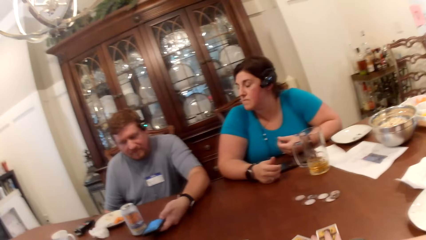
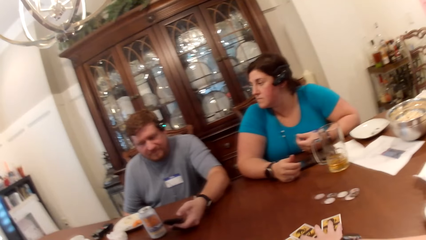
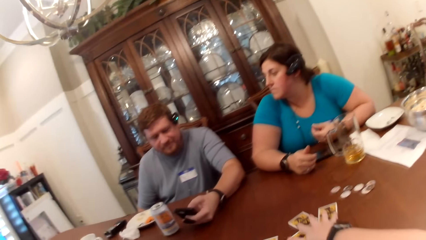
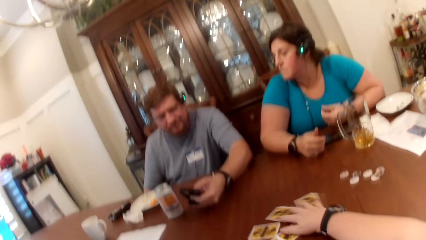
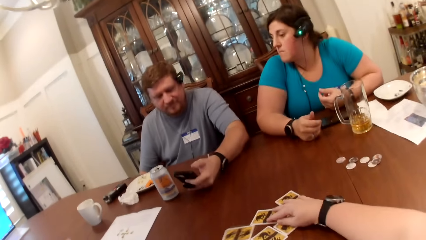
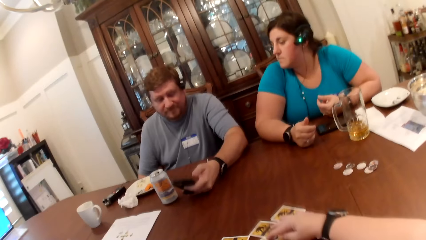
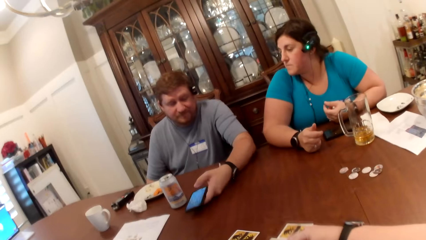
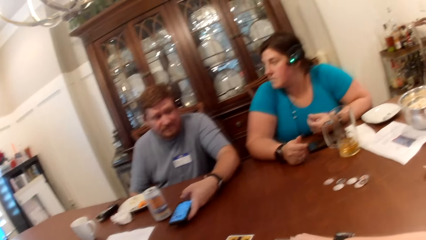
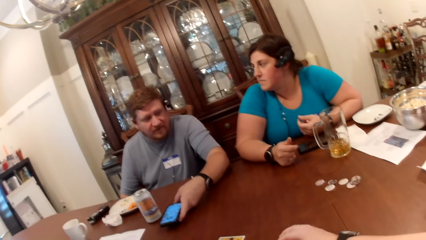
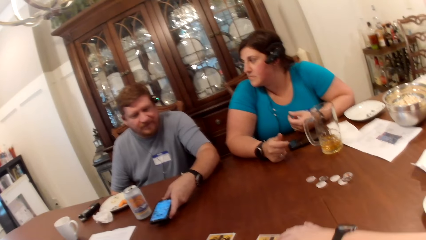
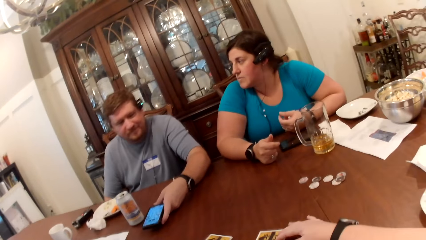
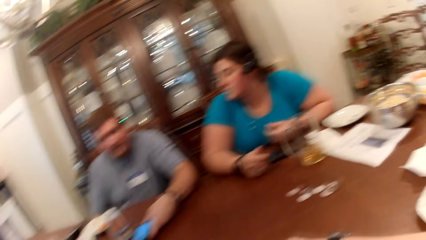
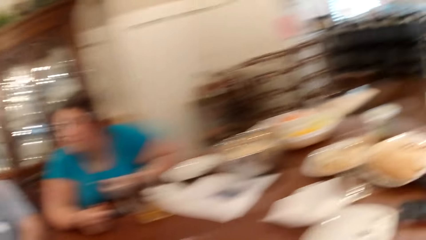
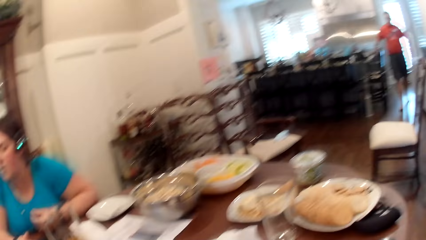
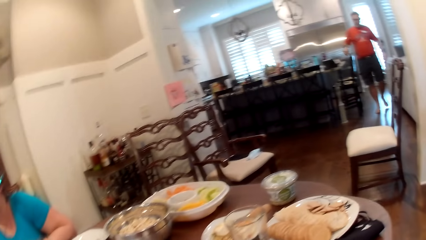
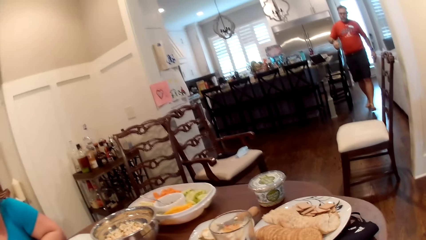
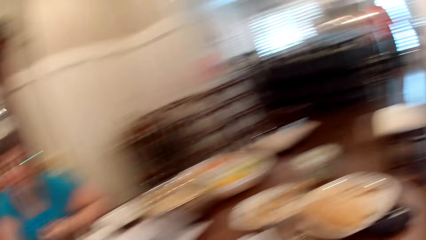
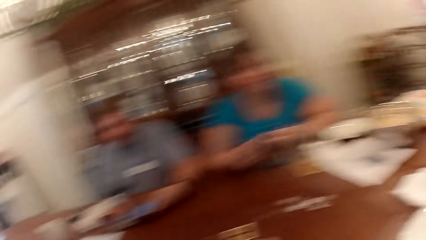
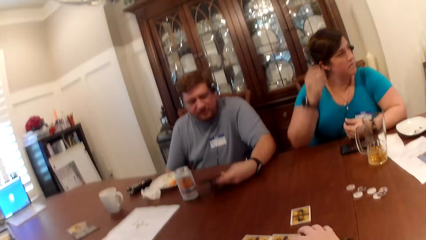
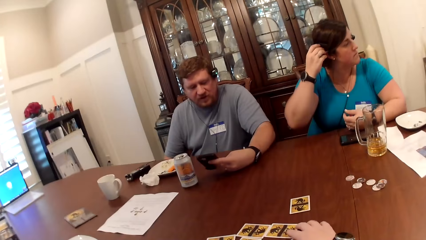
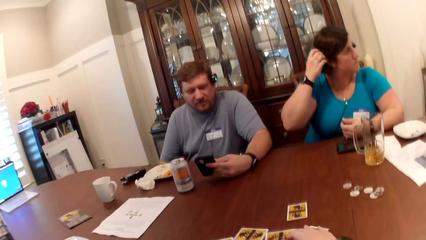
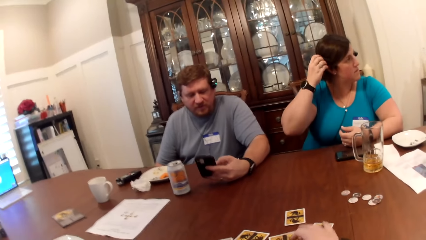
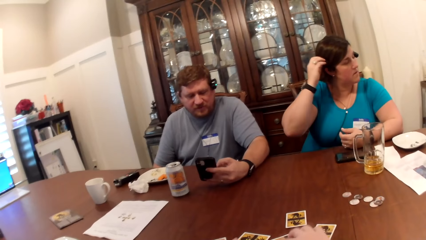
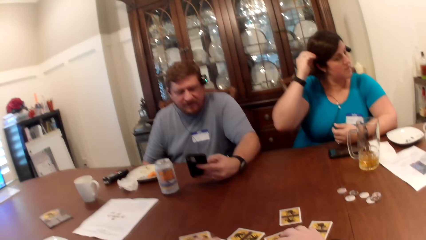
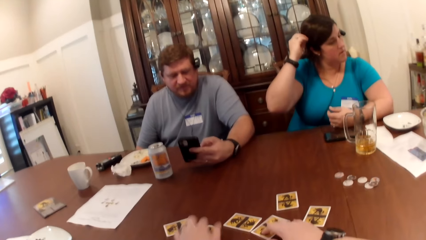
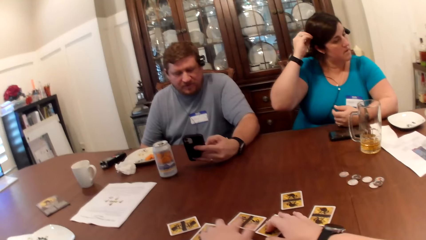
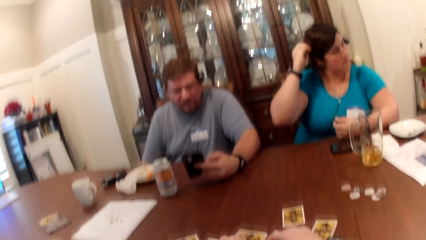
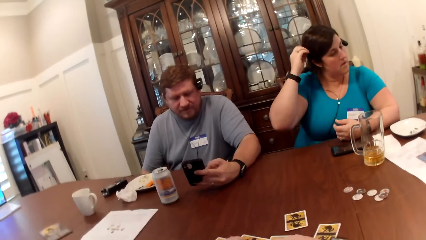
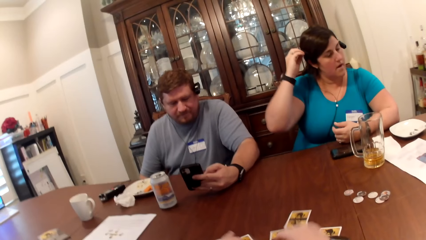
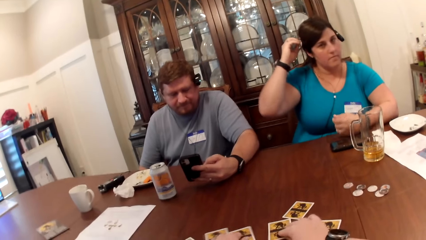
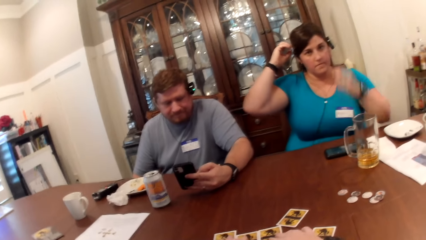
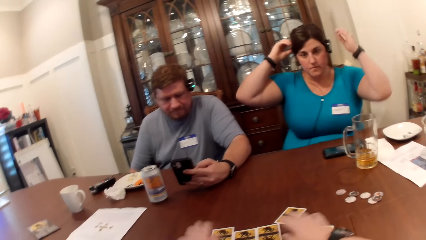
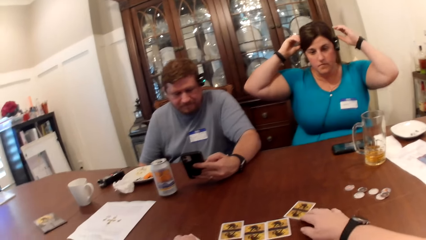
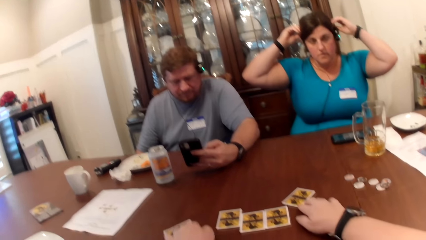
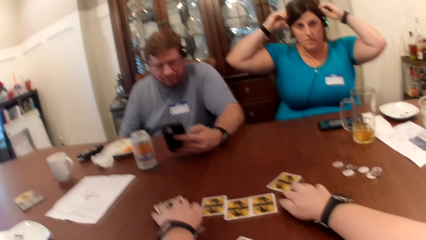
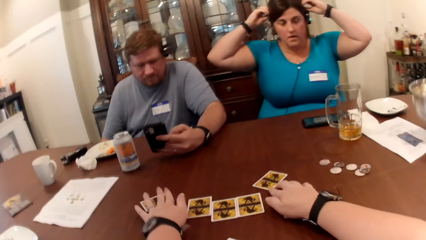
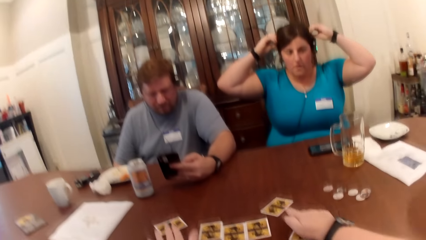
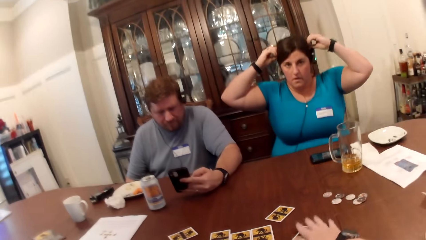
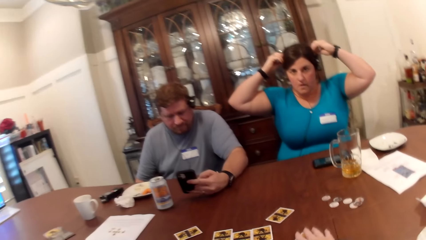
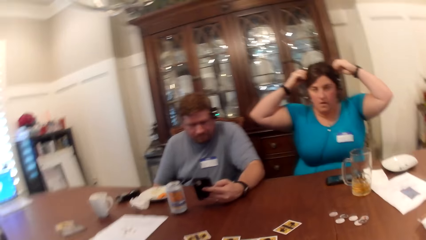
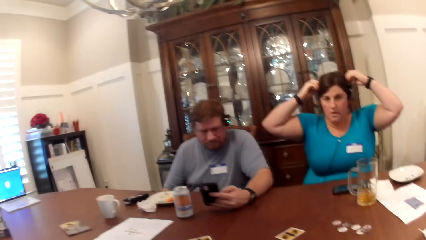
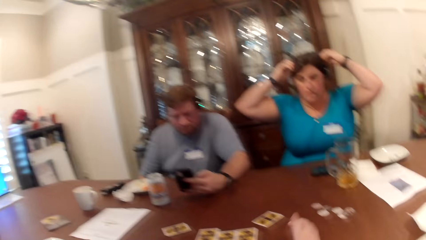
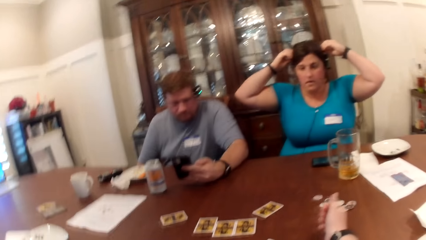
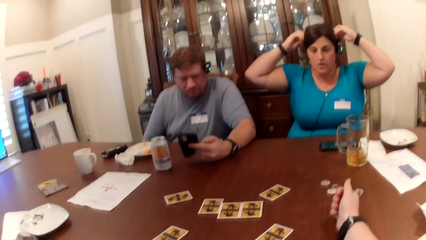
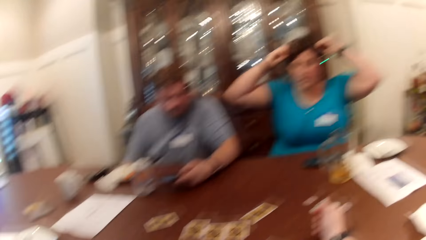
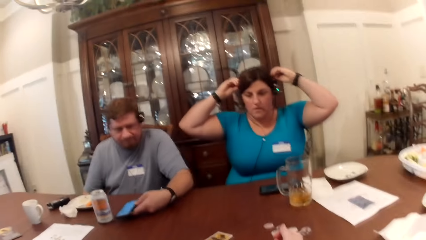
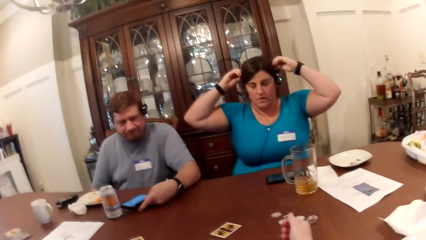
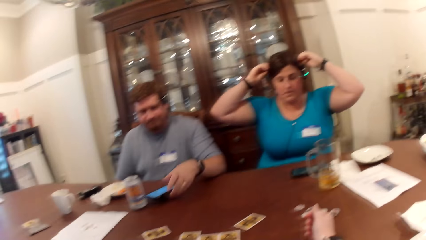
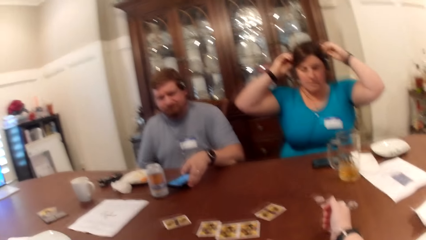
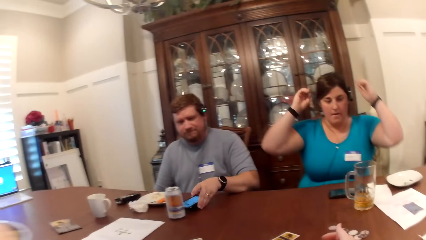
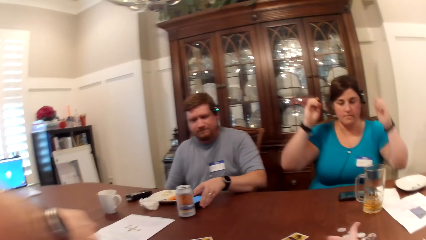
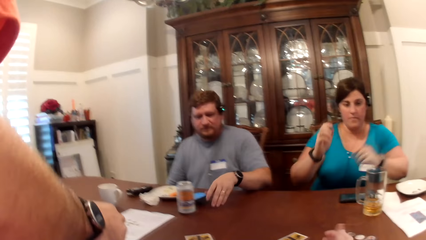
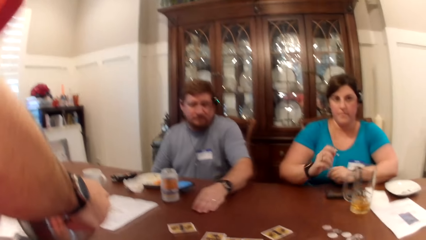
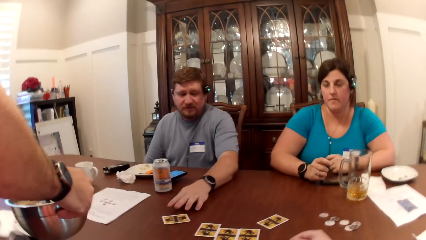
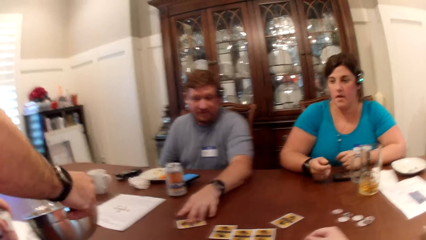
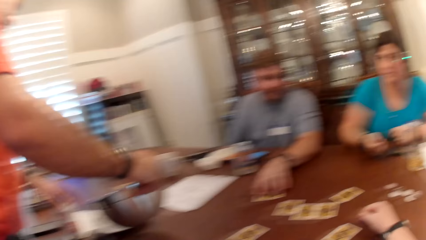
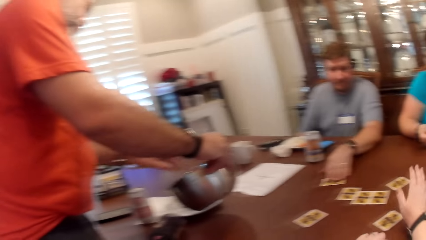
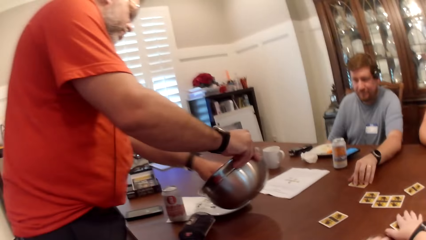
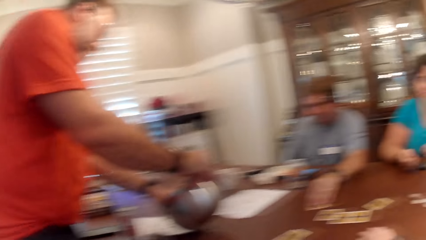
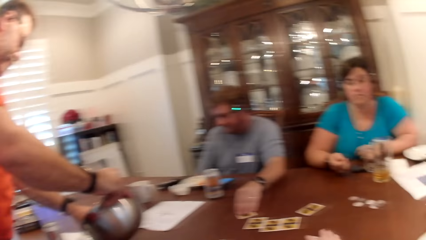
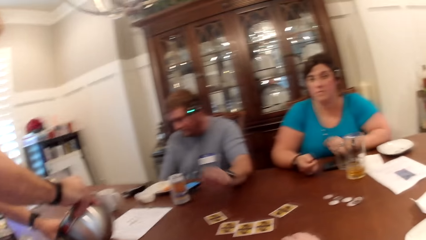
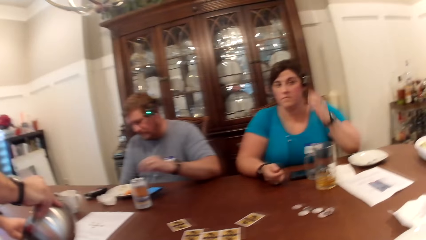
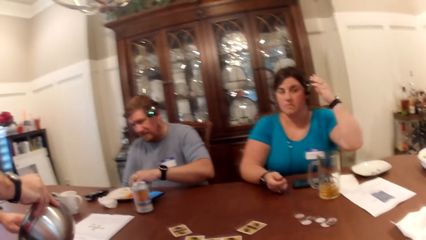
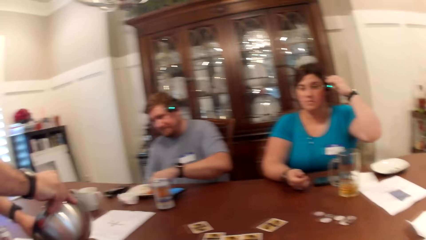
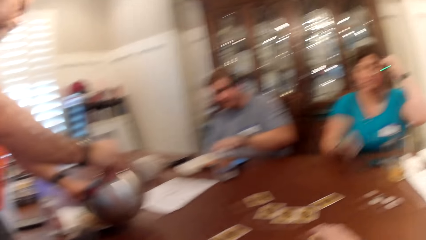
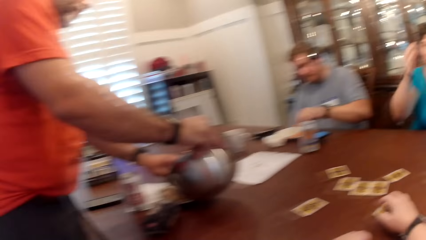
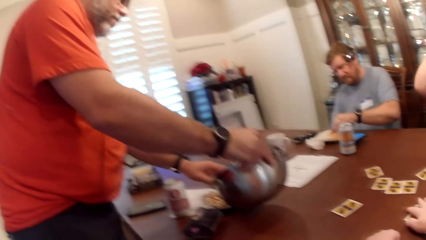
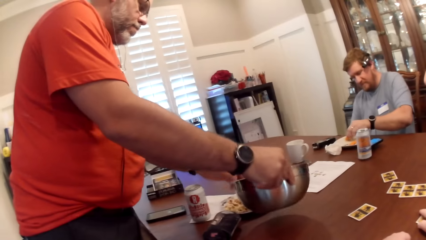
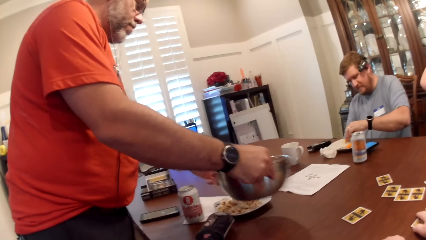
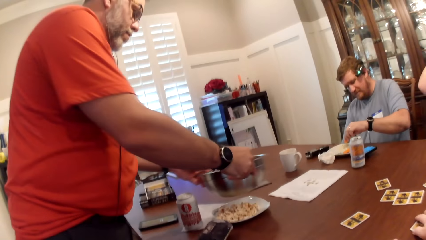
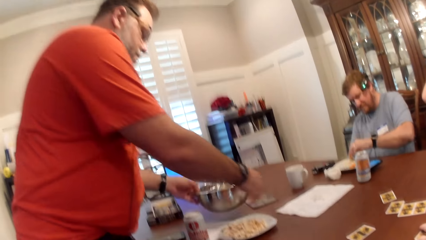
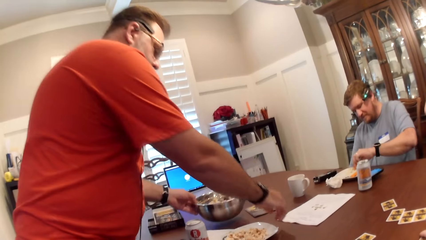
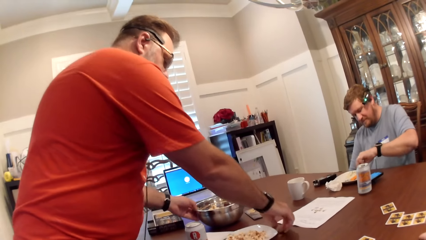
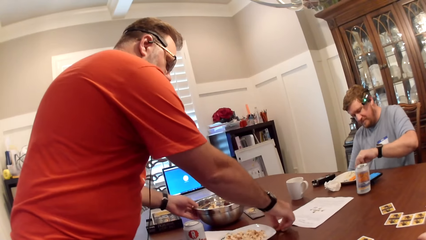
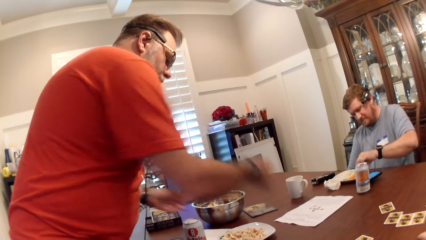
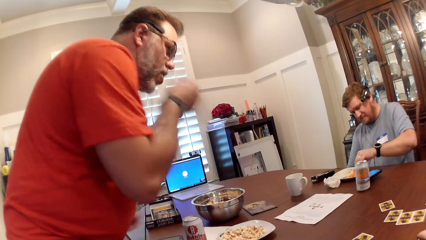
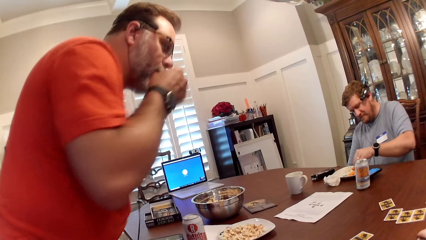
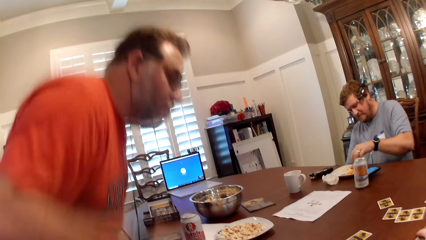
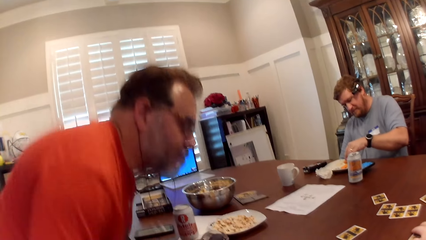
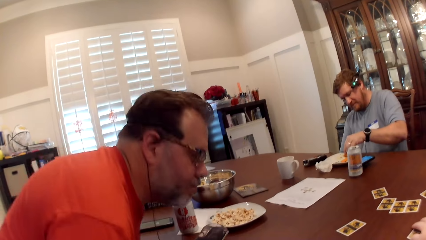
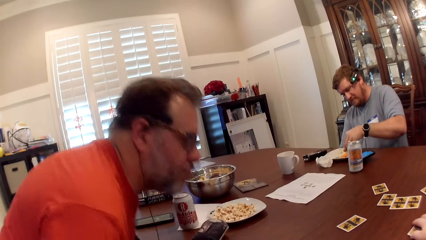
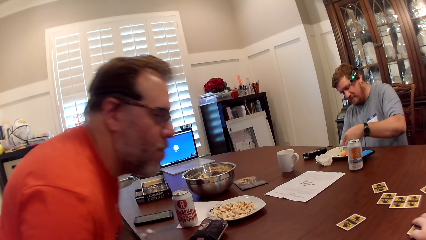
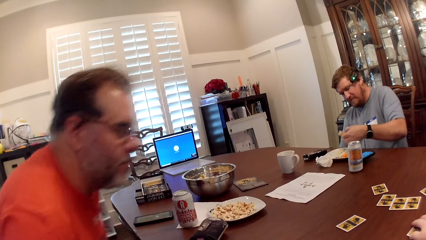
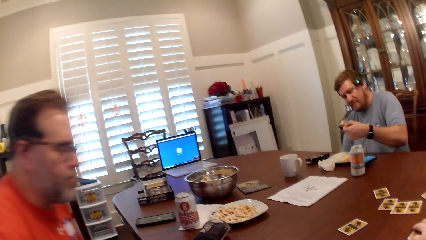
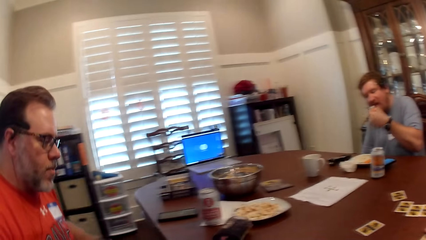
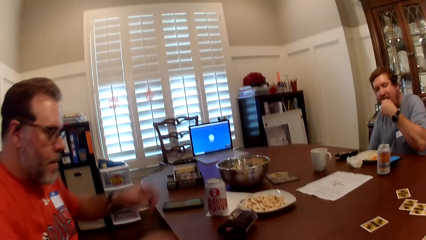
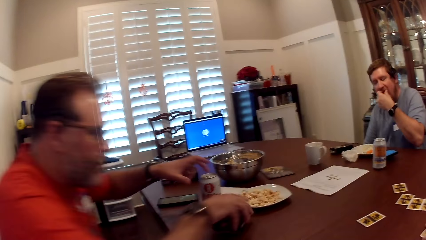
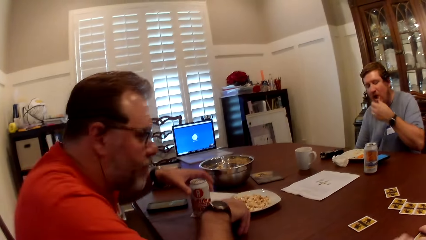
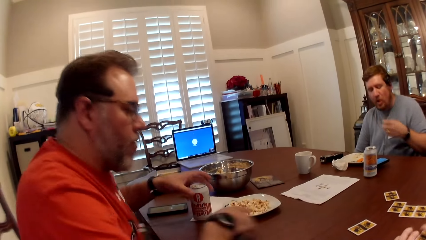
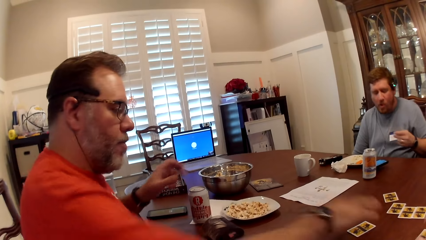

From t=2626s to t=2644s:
A man picks up the phone with his left hand. The man operates the phone in his left hand. The camera wearer looks aside. Another man walks towards the table with a metallic bowl in his right hand. A woman touches her hair with her hands. The camera wearer moves cards on the table. They arrange the shuffled cards with both hands. They move a hand up. The first man places the phone in his left hand on the table. The first man touches a card on the table. The other man drops a canned drink in his left hand on the table. The camera wearer taps a hand on the table. The other man pours some popcorn with his left hand from the metallic bowl in his right hand into a plate. The first man eats some meal from his plate using his right hand. The other man places the metallic bowl on the table with his left hand, picks up a piece of popcorn from the table with his right hand, eats the piece of popcorn in his right hand and sits on a chair by the table.
